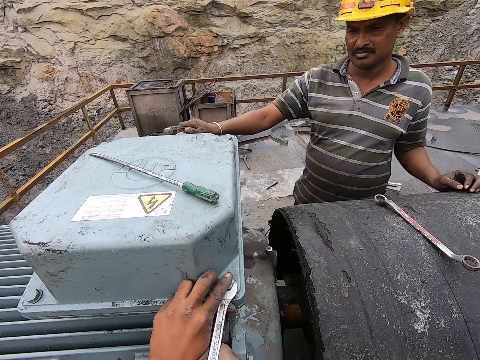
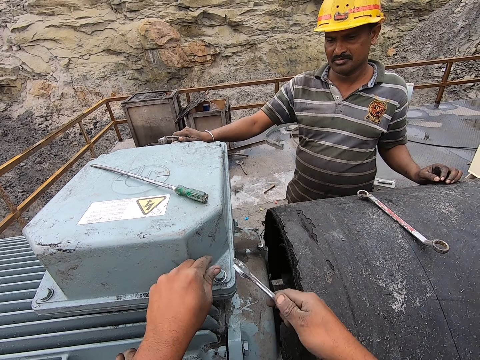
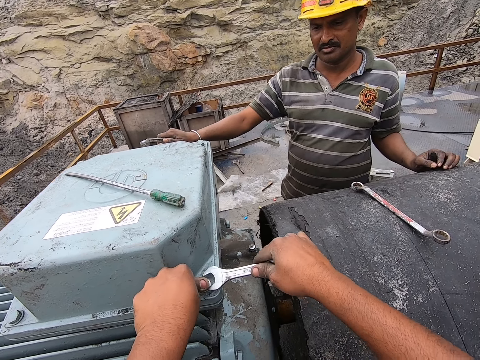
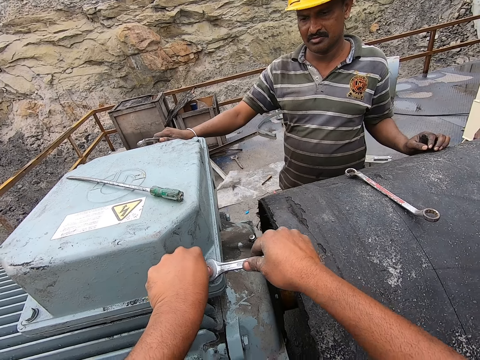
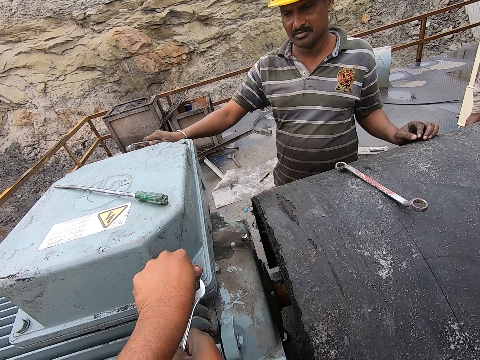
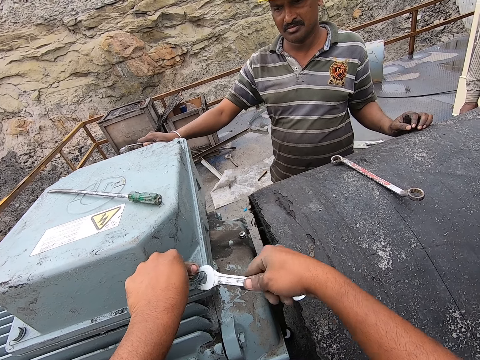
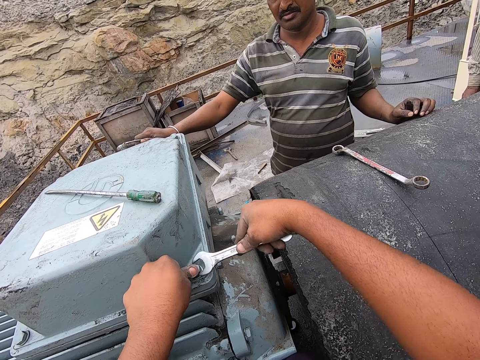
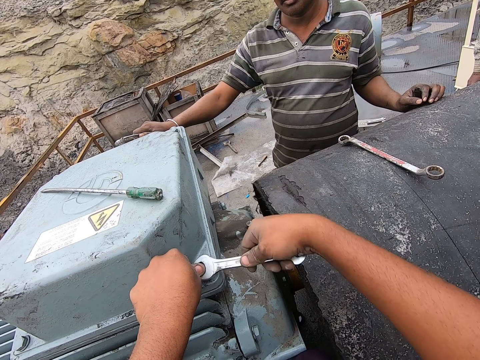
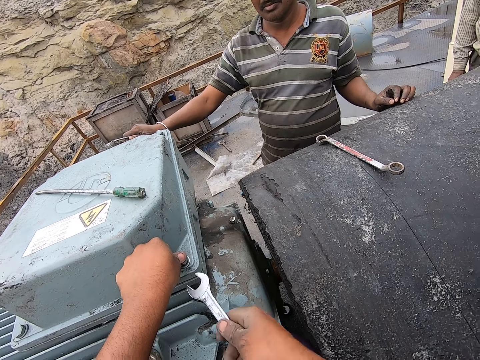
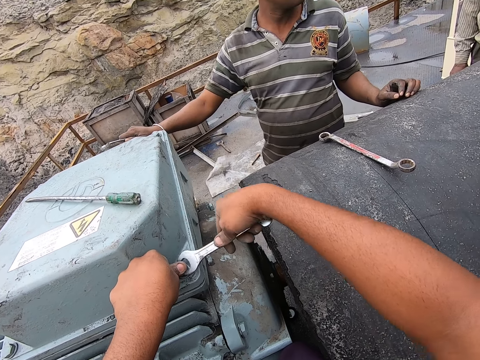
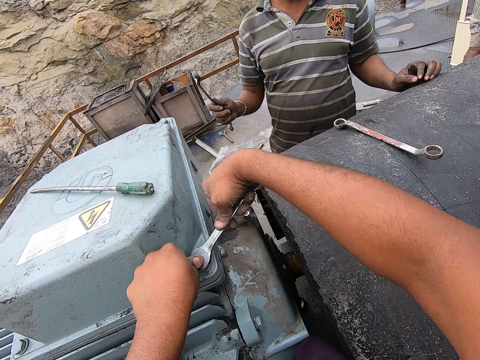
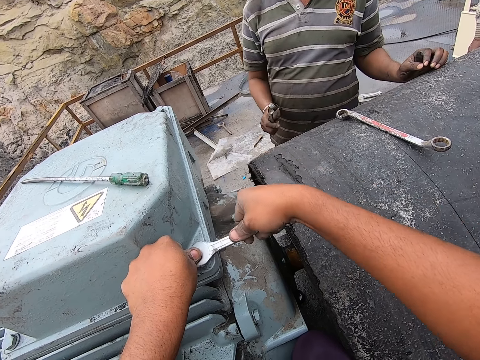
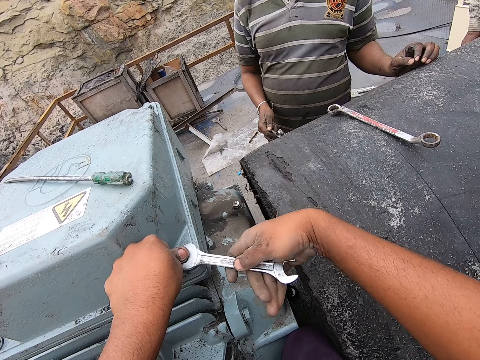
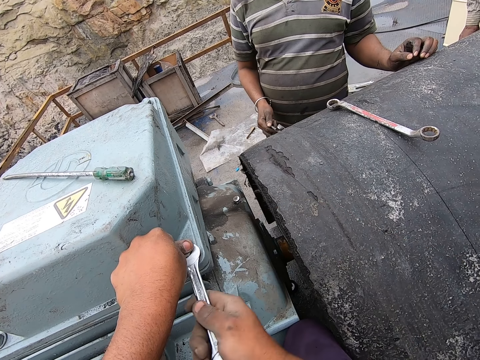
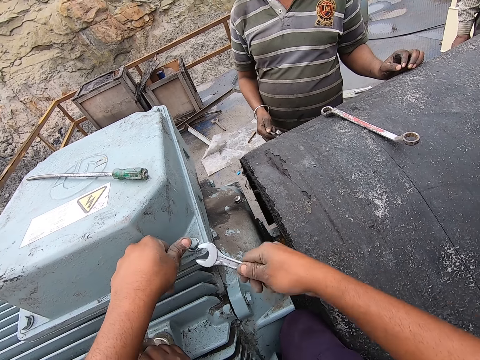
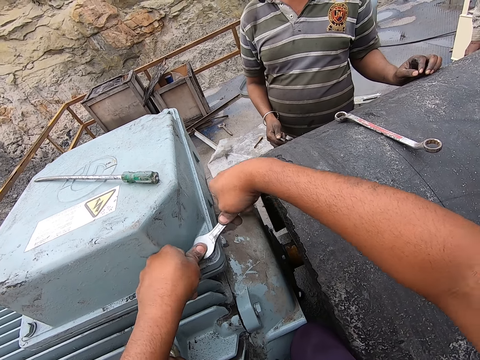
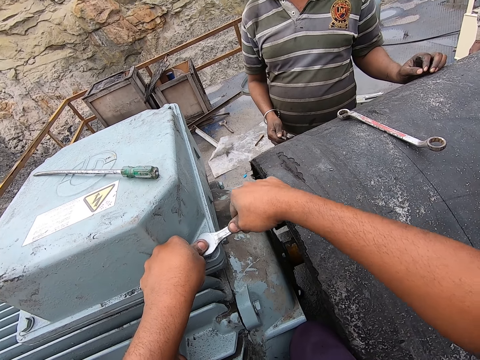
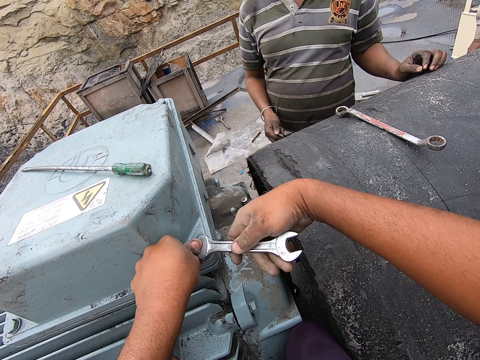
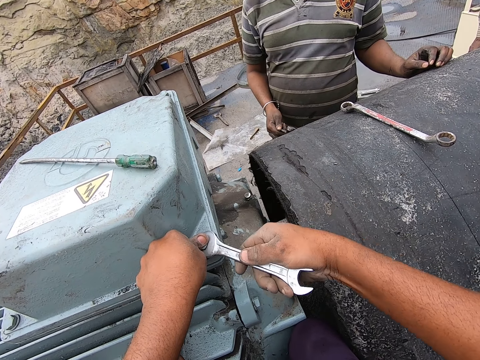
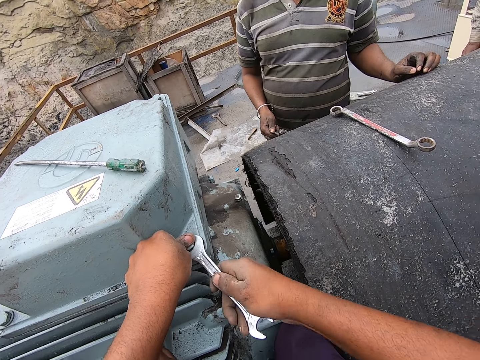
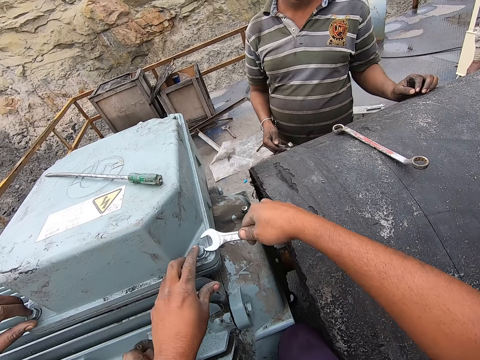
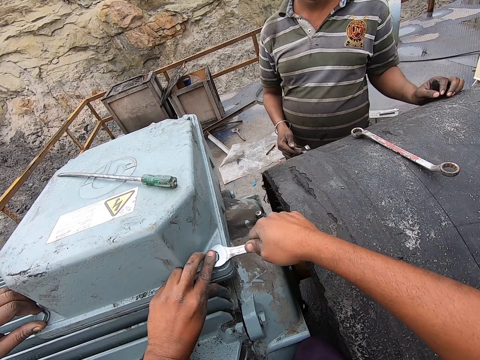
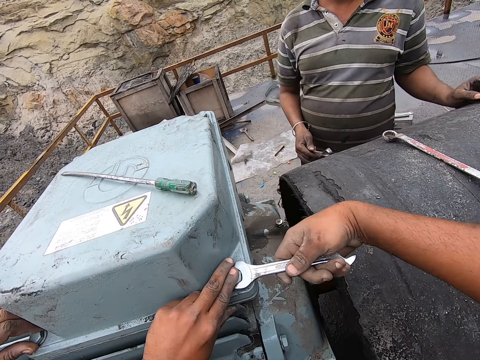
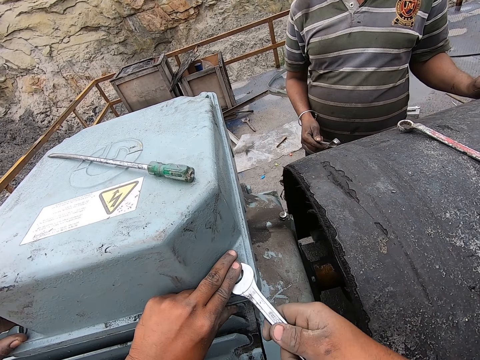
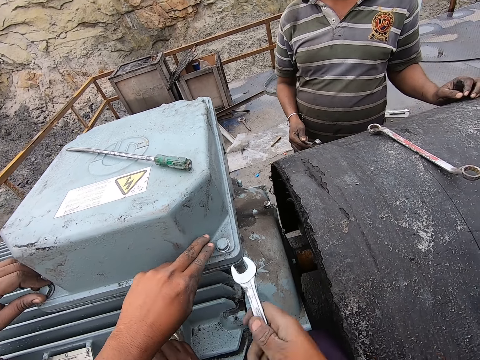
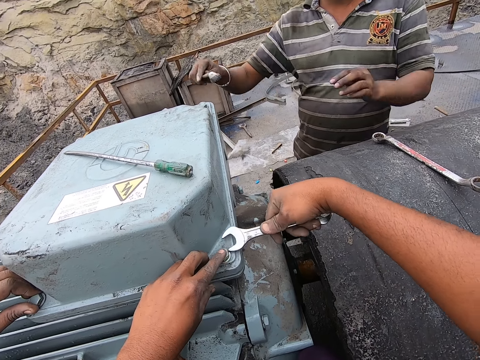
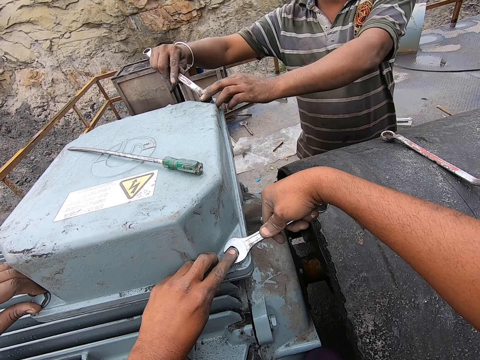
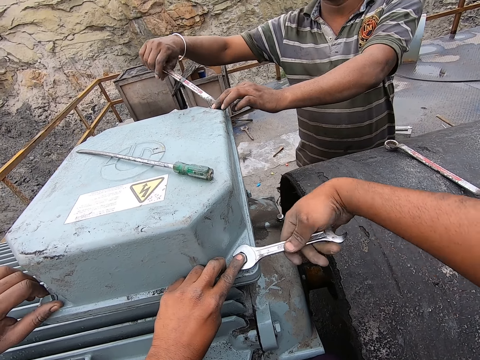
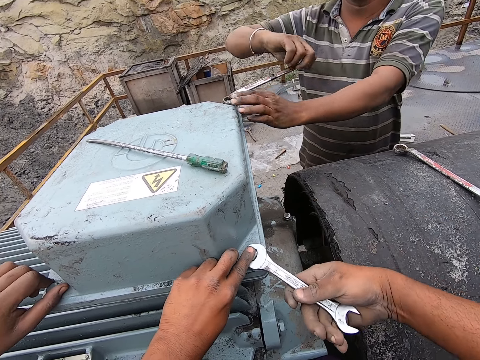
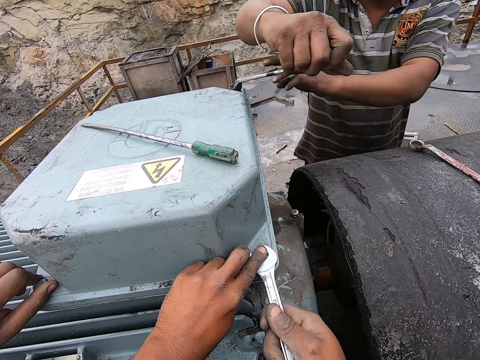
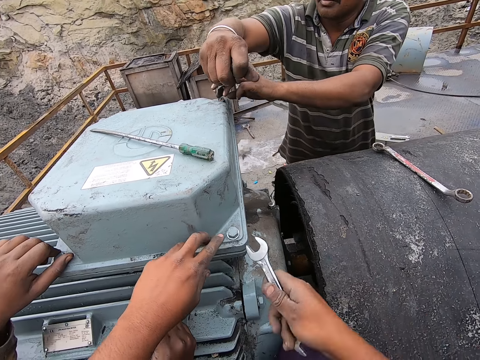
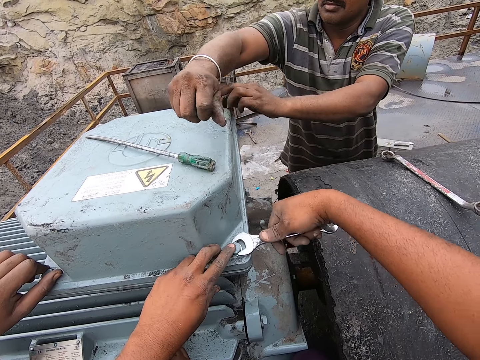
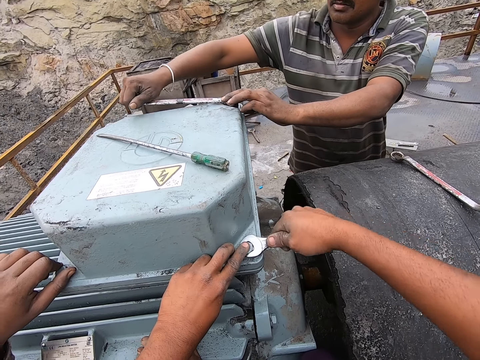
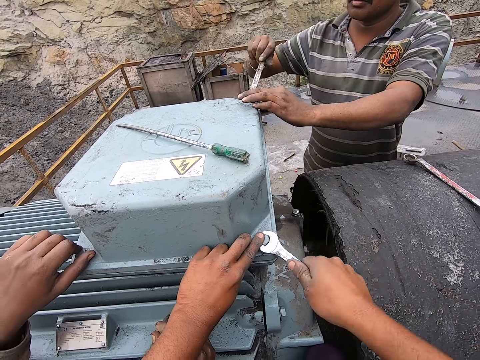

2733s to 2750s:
A man hits something with a wrench. The camera wearer tightens the bolt on the machine with the spanner. The man tightens the bolt and loosens the bolt with the wrench.

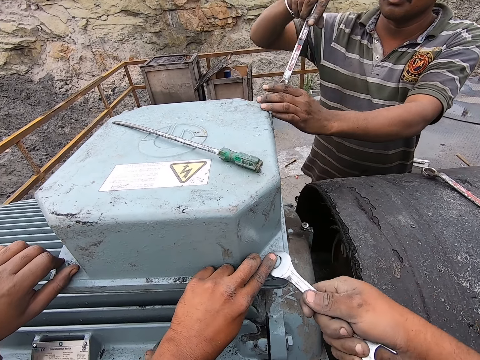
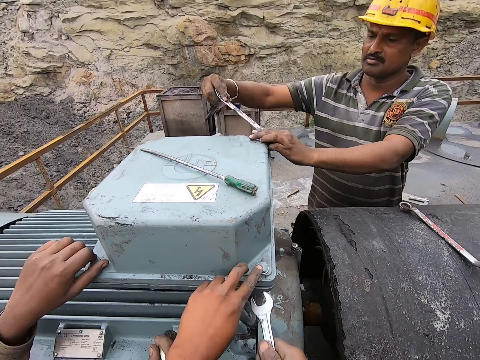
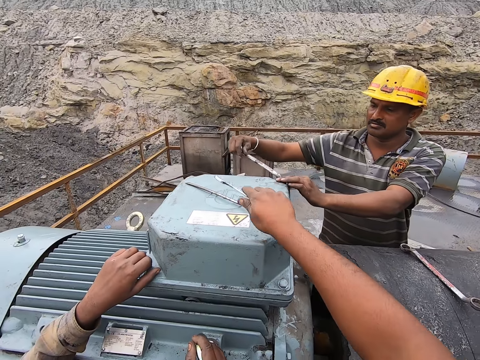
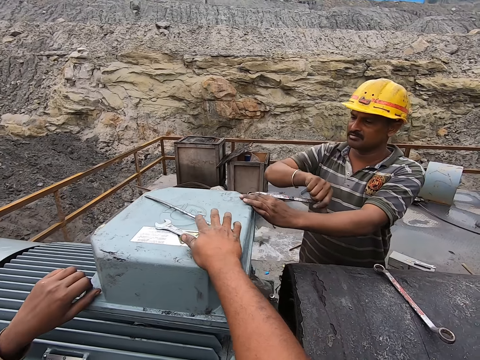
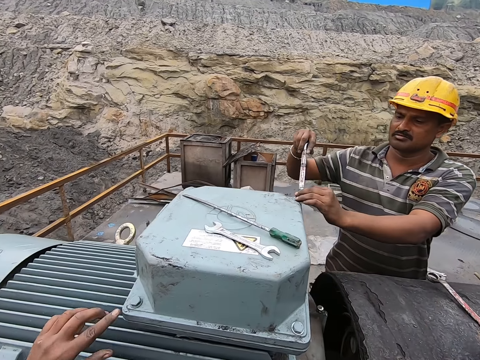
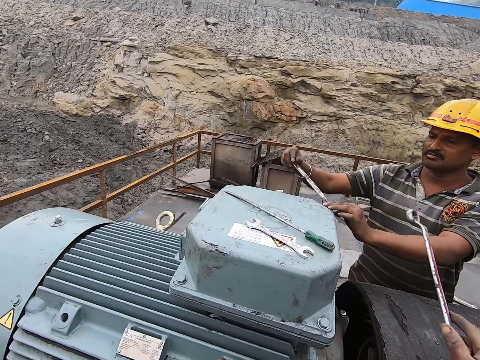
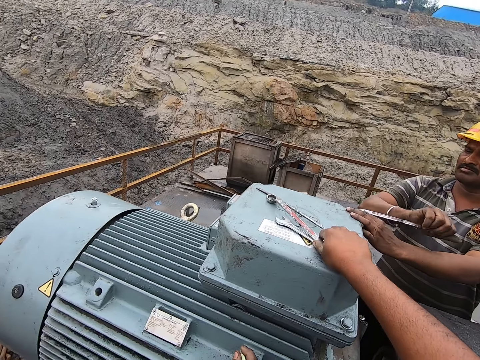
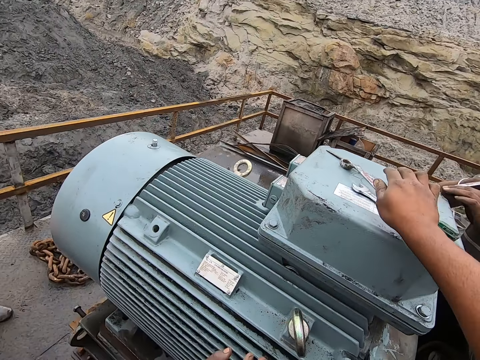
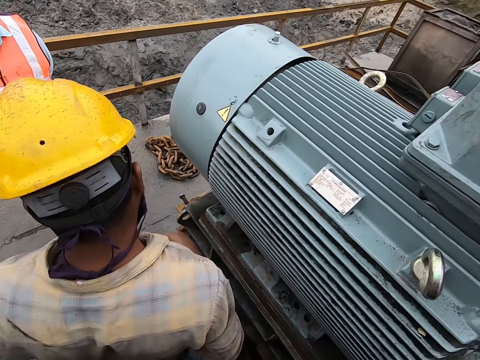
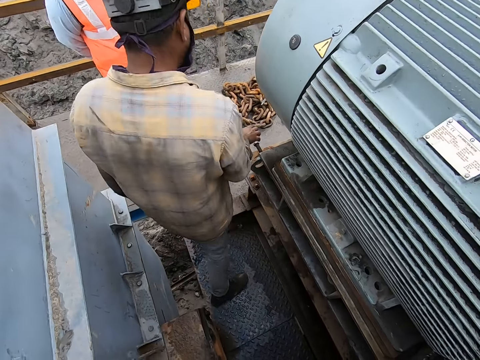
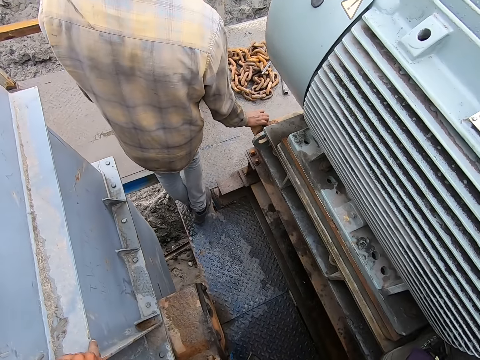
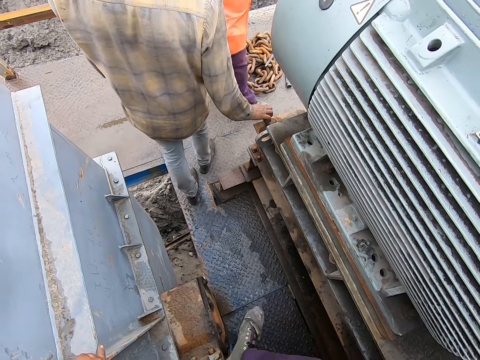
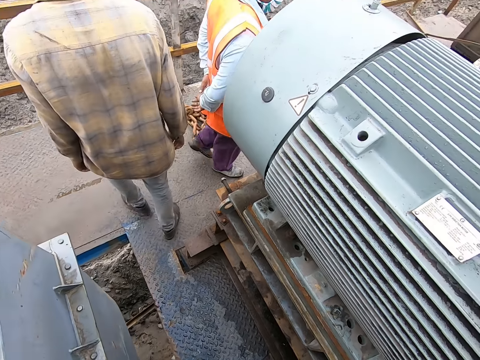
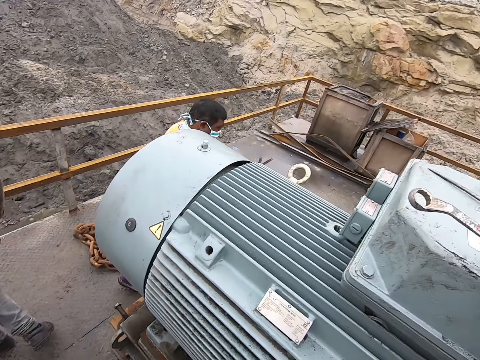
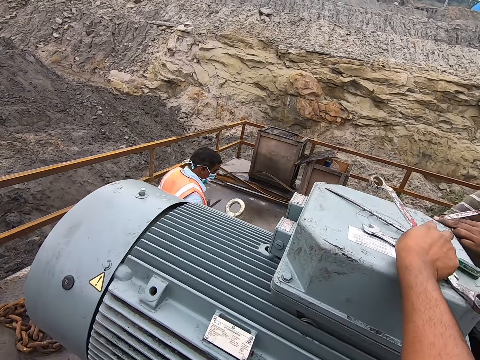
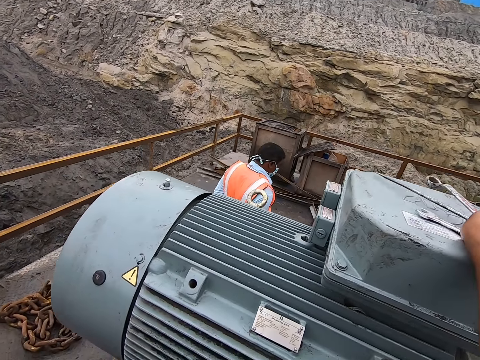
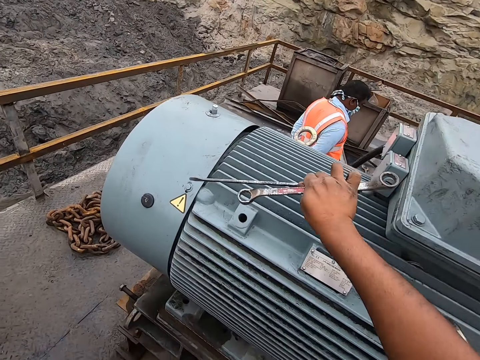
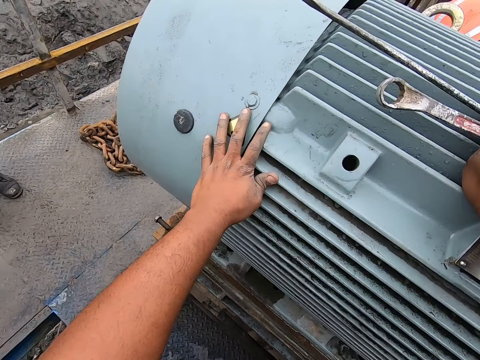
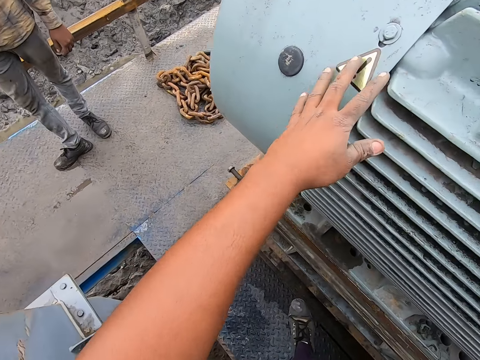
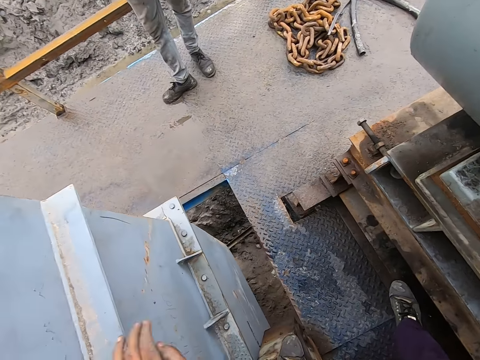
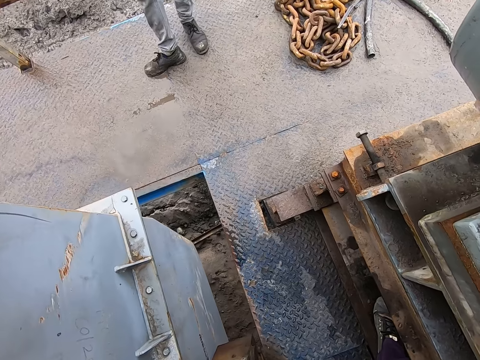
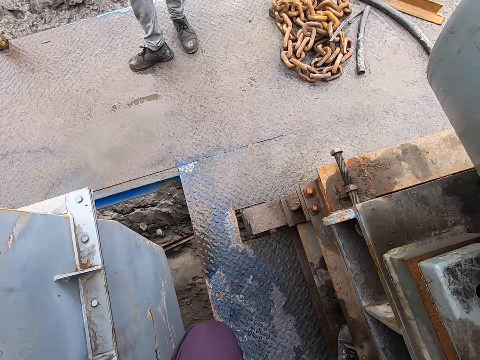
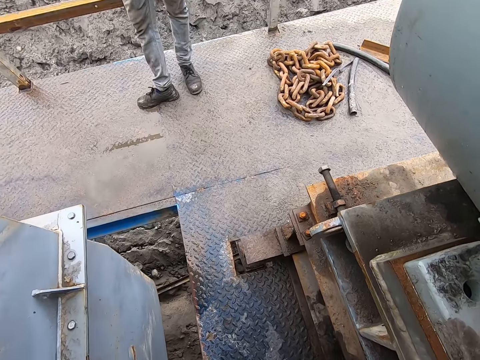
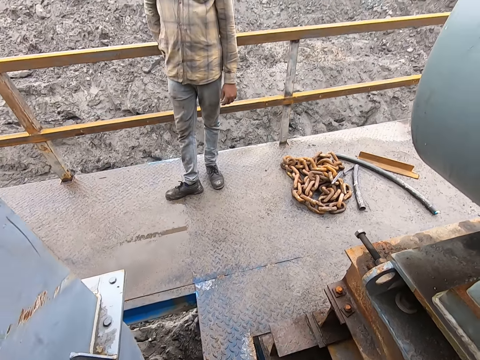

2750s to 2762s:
The camera wearer puts the spanner on top of the machine. They pick up a wrench. They put the wrench on top of the machine. A man walks outside. The camera wearer looks around. The man walks around. The camera wearer drops the wrench. They pick up the wrench. They hold the machine with the left hand. They move the hand. They look around. They walk outside.
